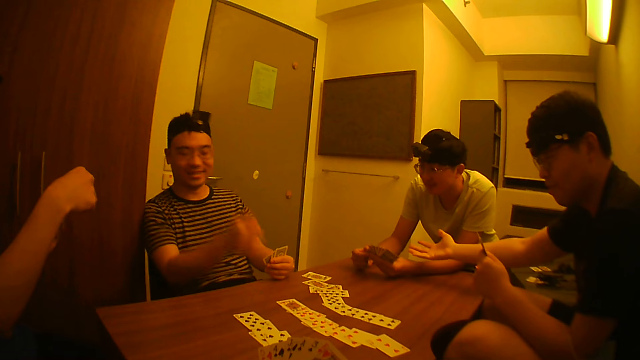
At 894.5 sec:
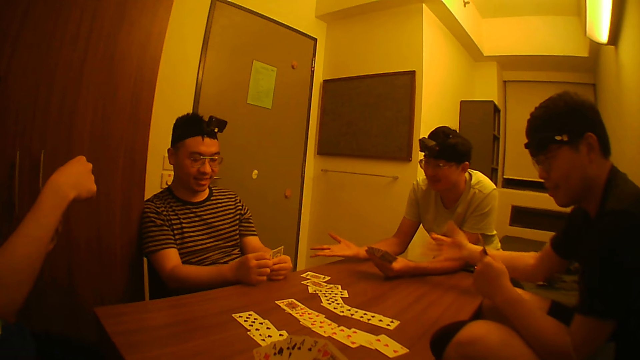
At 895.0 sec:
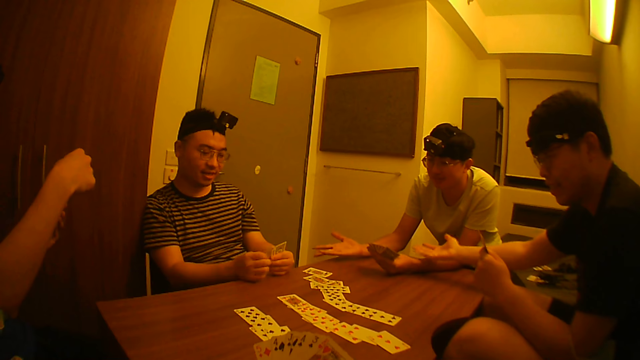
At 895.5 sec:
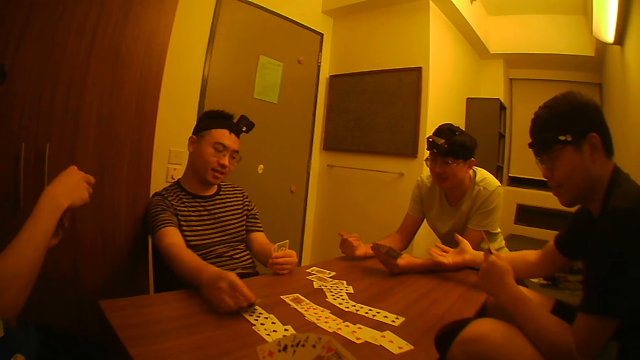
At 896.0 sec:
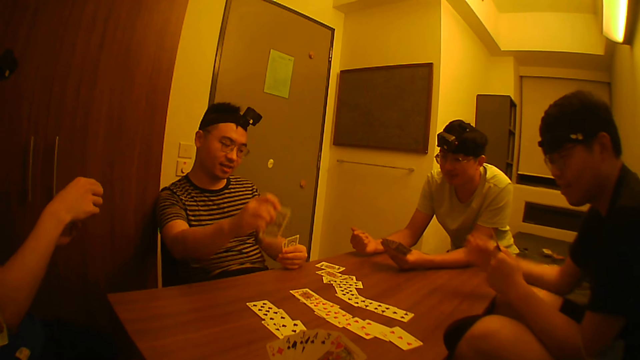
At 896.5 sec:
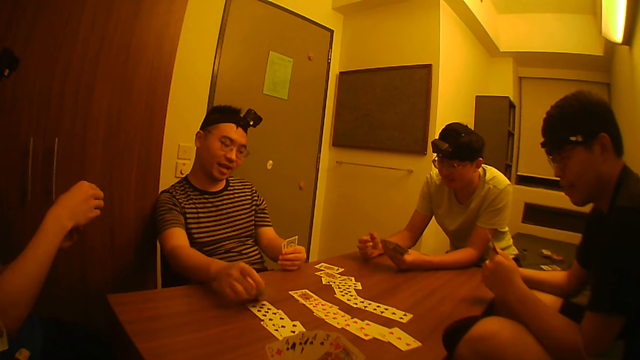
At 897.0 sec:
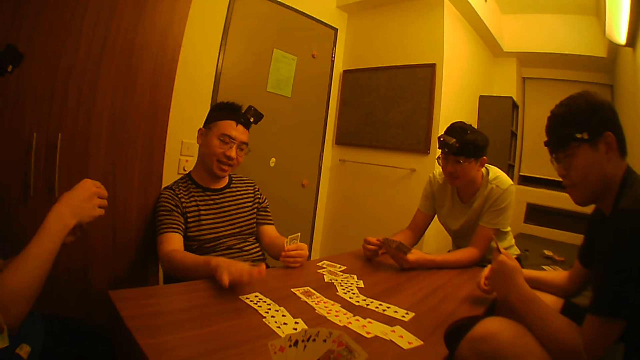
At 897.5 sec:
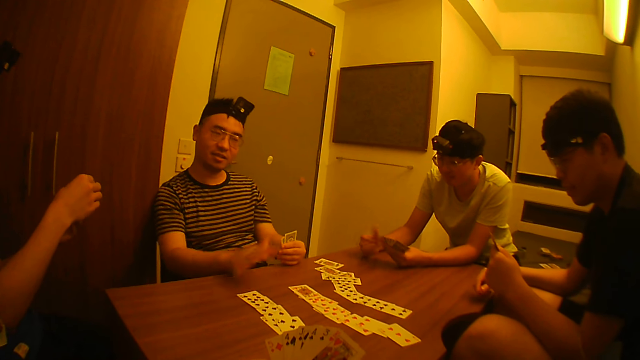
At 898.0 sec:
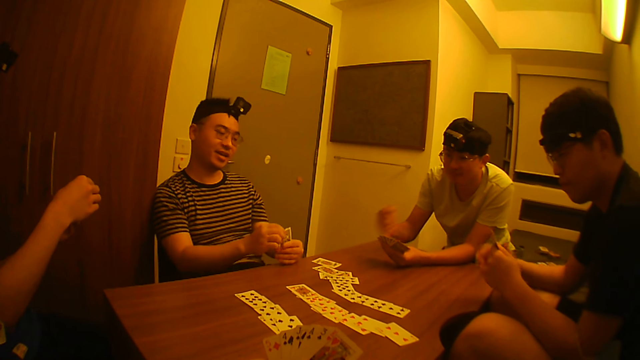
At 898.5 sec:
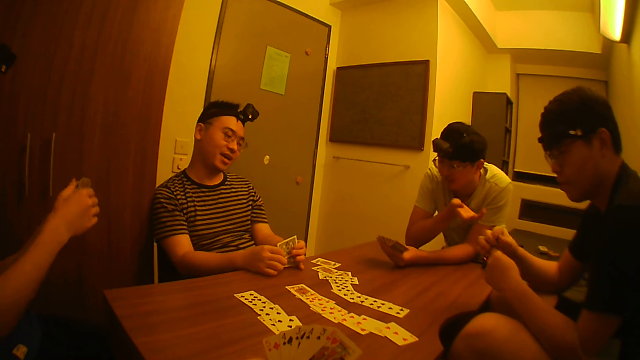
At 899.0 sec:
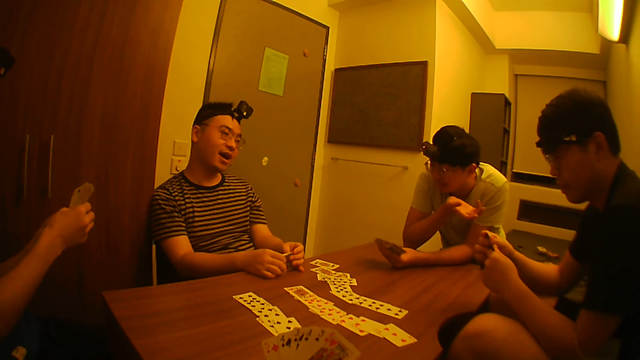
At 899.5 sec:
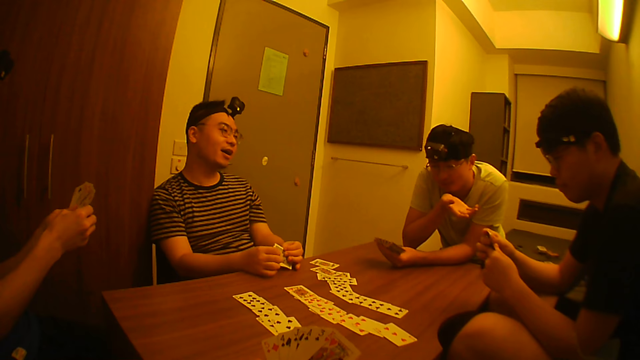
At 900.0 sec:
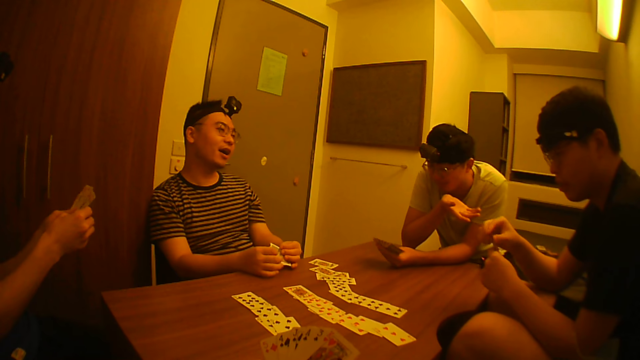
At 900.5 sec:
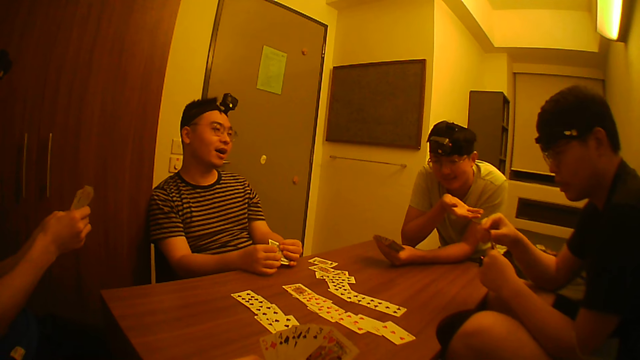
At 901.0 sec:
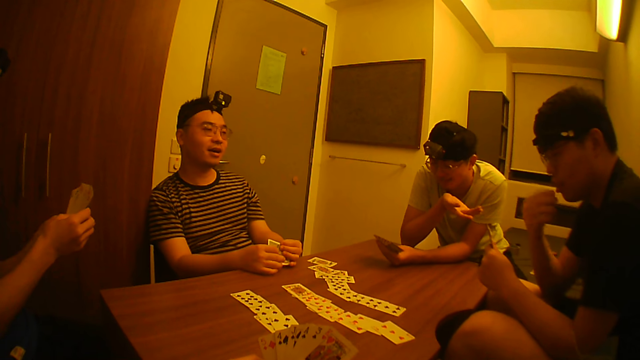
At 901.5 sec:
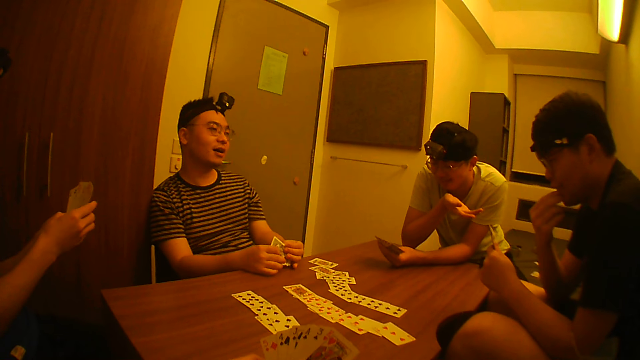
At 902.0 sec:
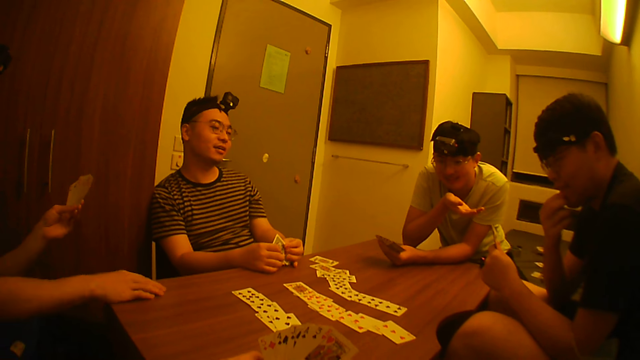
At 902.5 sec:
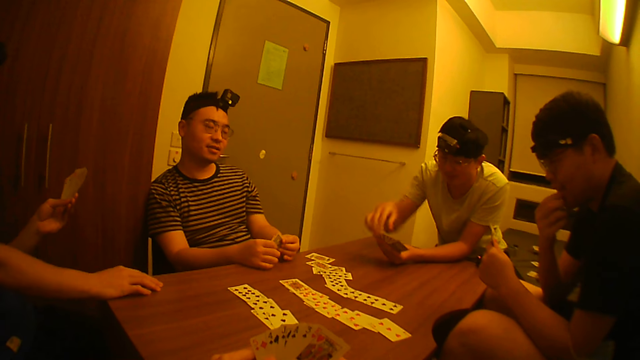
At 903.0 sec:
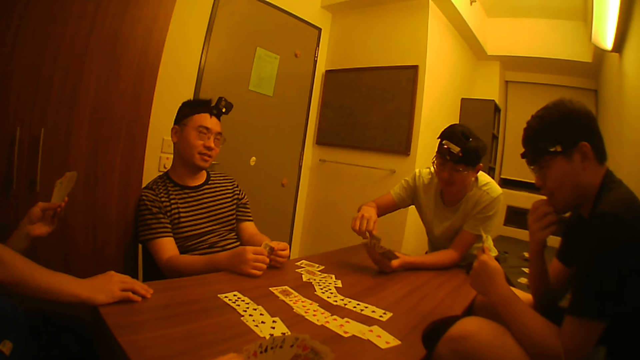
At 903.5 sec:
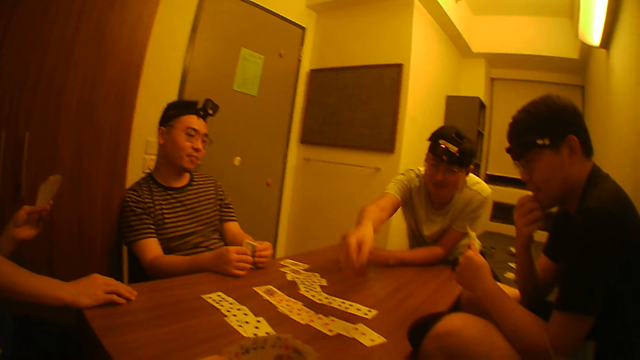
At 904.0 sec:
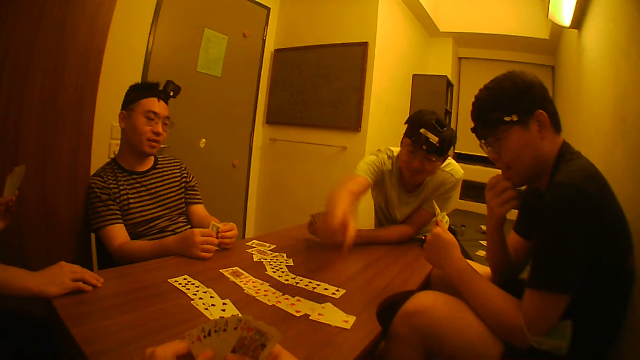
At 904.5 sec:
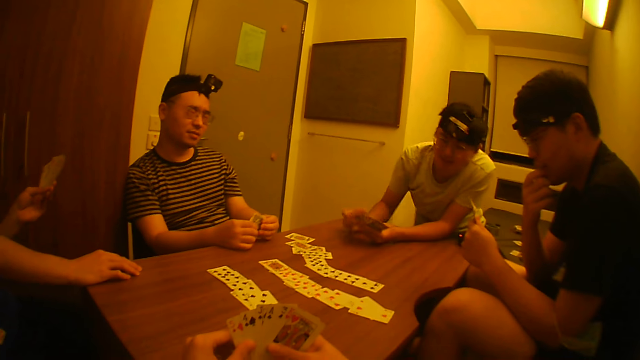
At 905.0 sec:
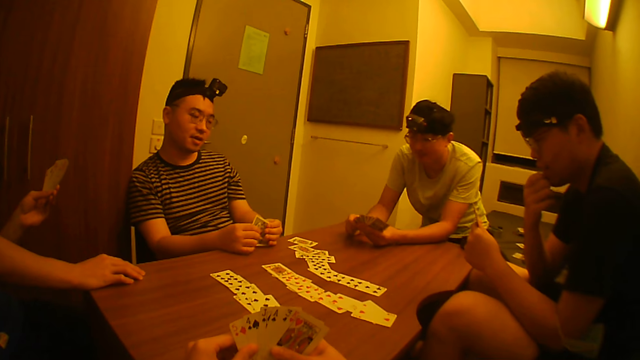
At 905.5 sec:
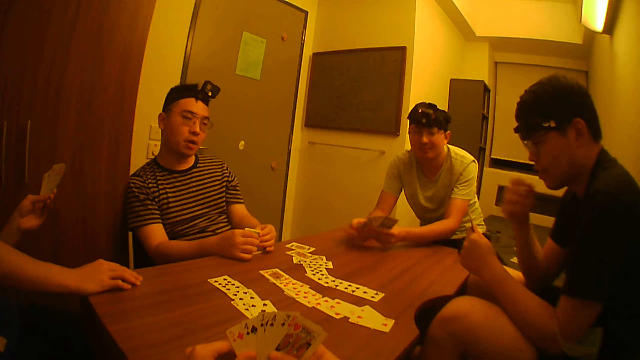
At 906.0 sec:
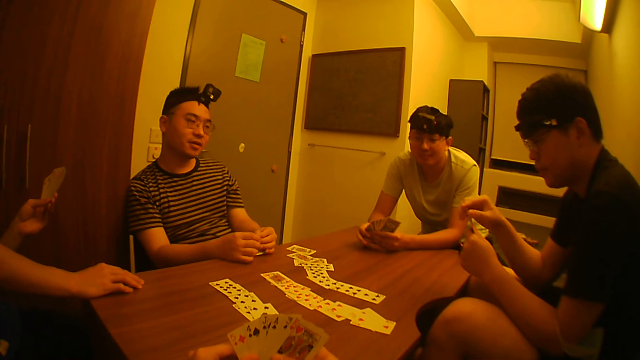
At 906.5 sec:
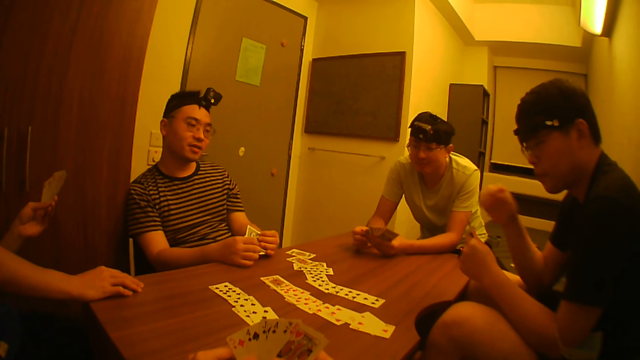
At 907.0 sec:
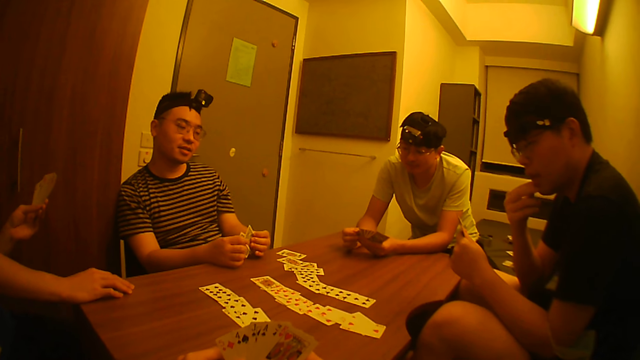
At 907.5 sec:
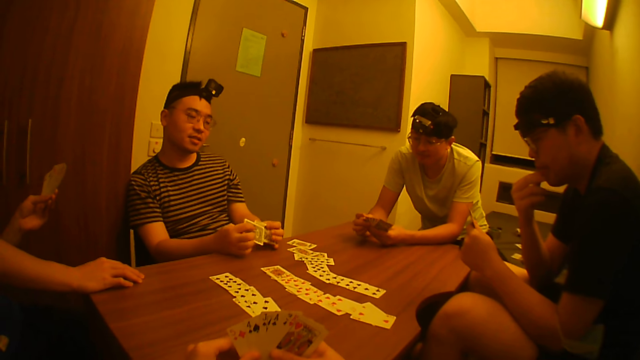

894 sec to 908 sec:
The camera wearer holds cards with his hands. A man does a hand gesture. Another man does a hand gesture. A third man puts a card on the table. The first man puts a card on the table.

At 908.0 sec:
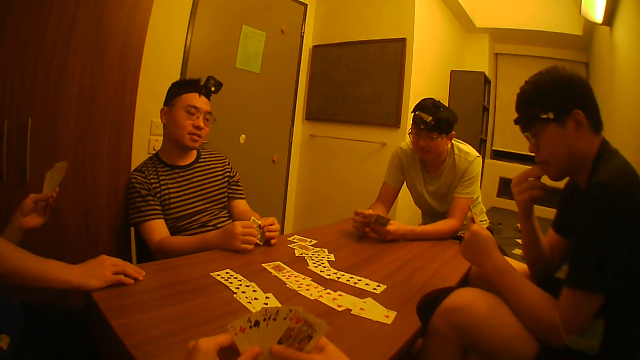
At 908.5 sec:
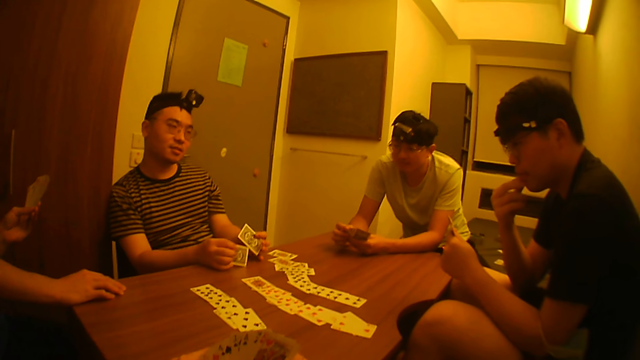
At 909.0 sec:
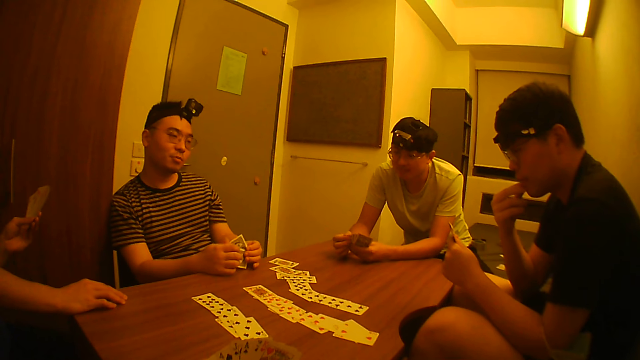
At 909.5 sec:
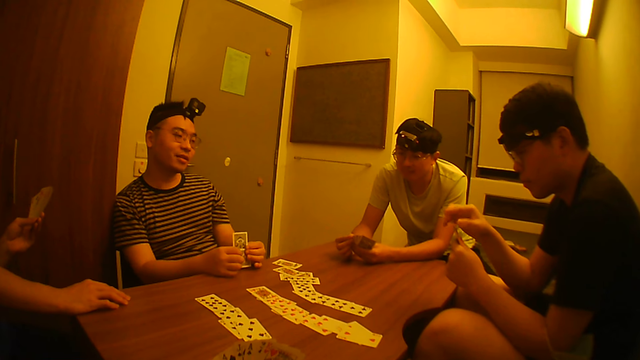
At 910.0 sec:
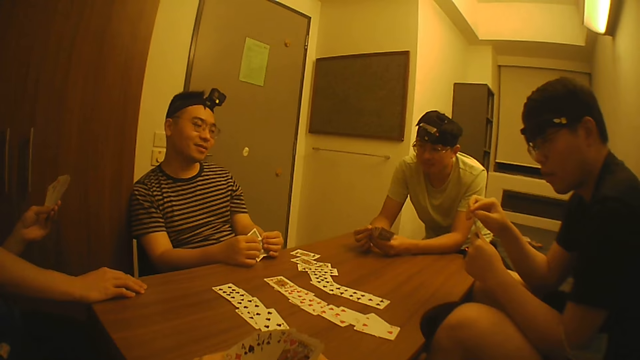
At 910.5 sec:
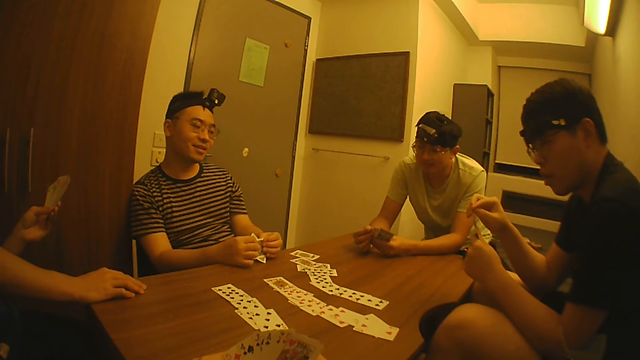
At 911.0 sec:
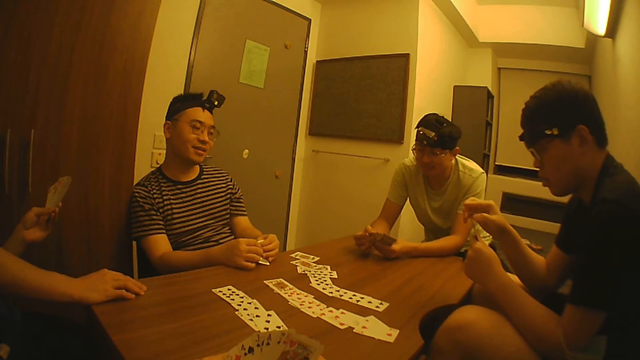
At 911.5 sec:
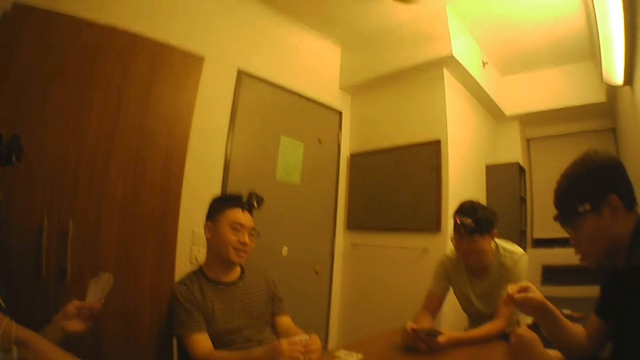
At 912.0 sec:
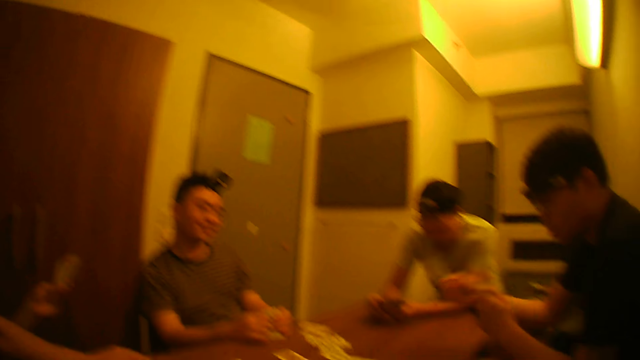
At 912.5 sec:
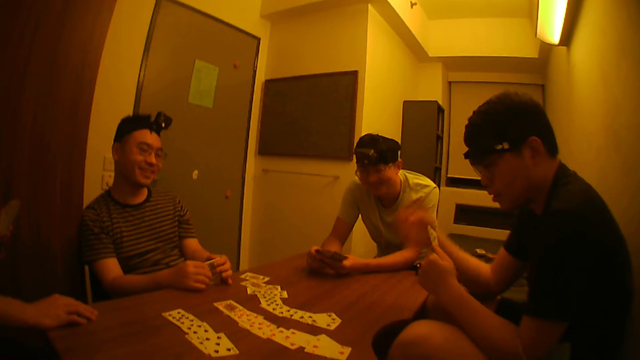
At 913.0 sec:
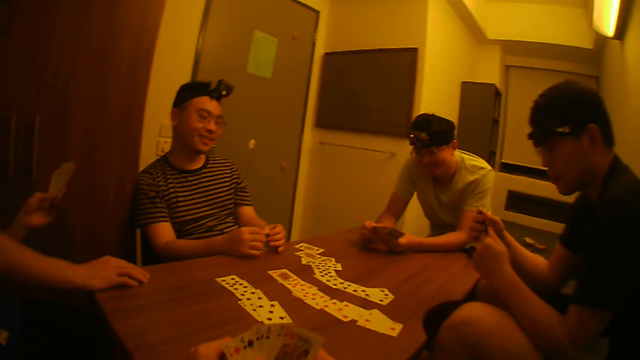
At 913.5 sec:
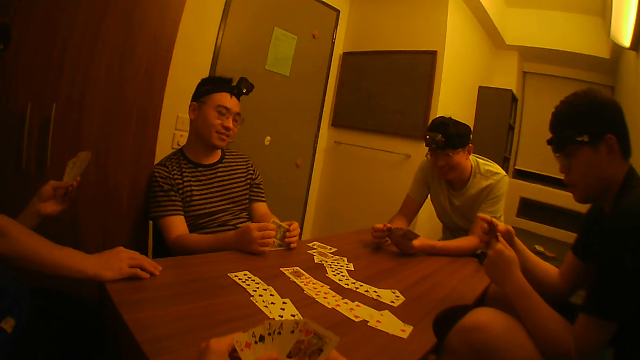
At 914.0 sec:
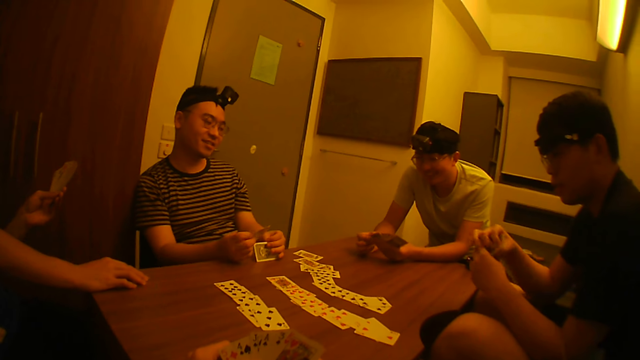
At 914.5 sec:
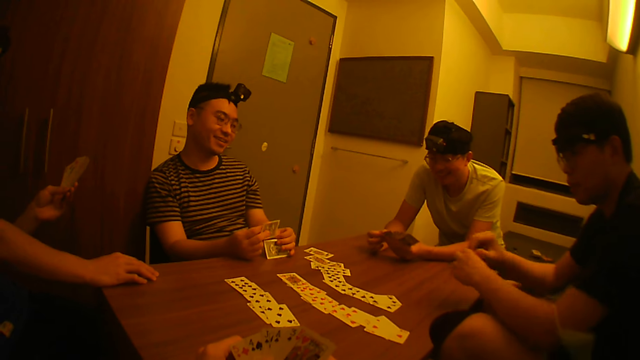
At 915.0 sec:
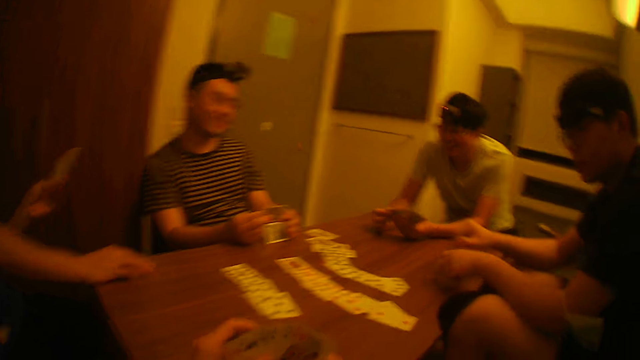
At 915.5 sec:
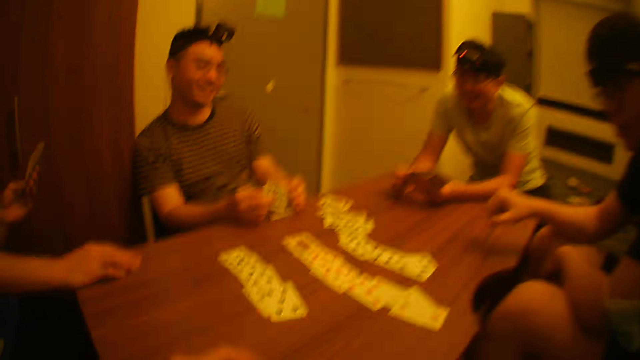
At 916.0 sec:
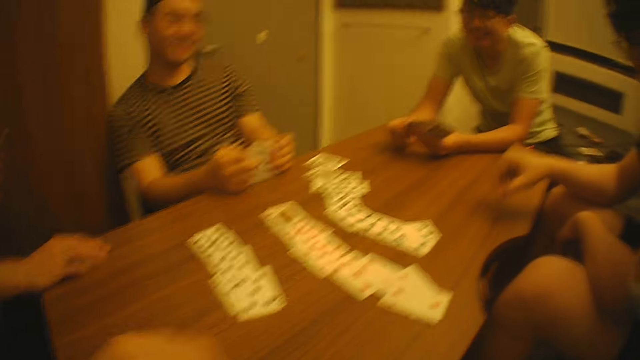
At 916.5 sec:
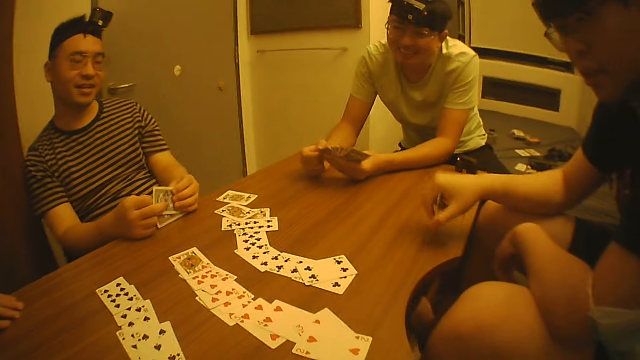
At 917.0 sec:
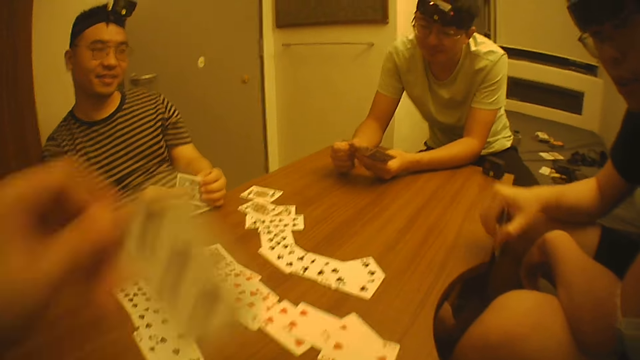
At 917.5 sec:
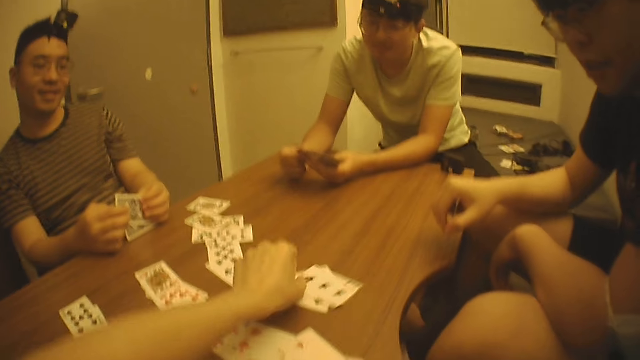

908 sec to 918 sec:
A man puts a card on the table. The camera wearer puts another card on the table with his left hand.
